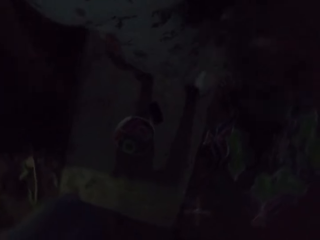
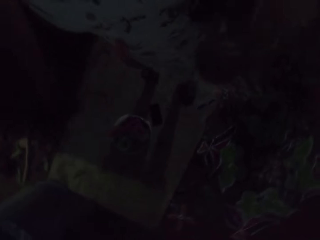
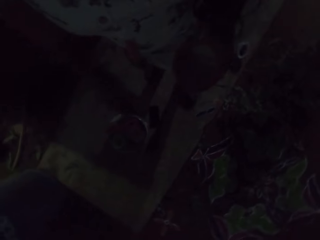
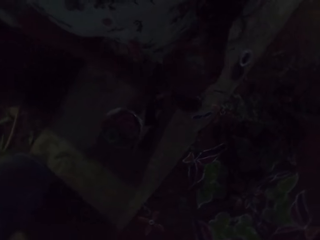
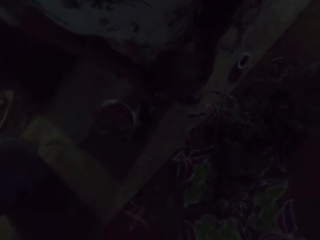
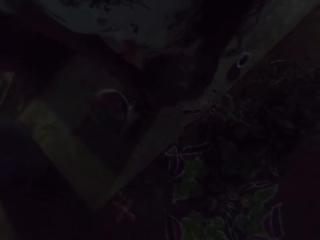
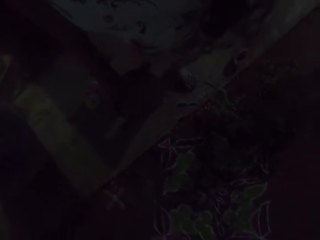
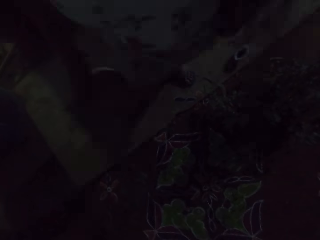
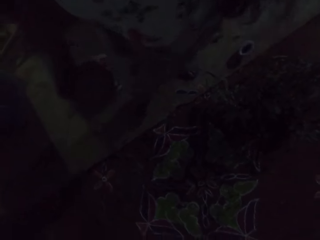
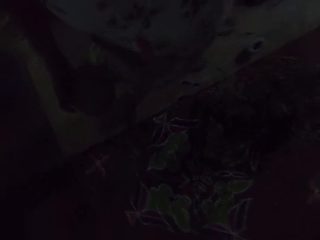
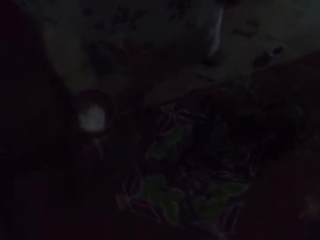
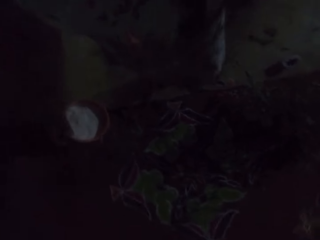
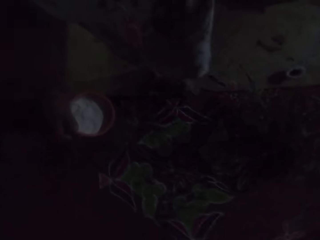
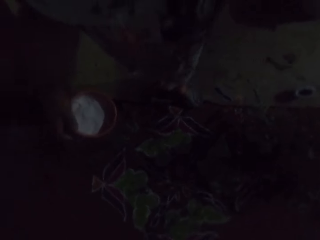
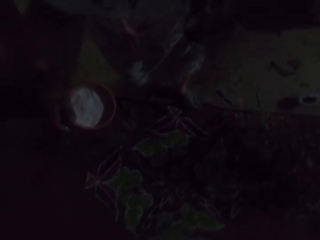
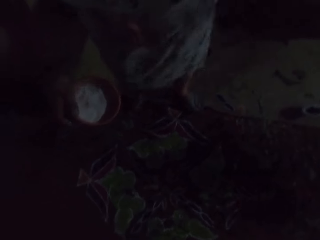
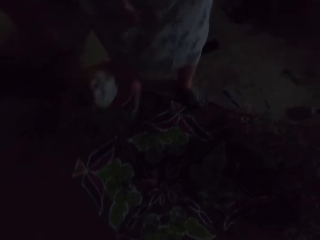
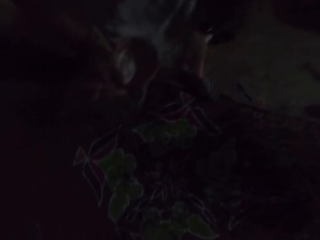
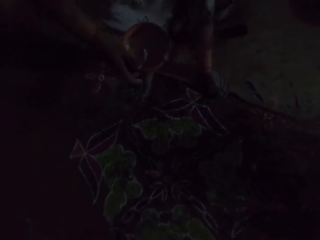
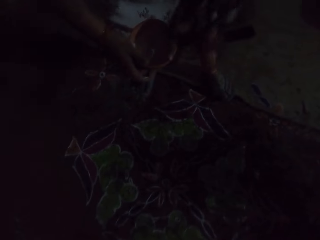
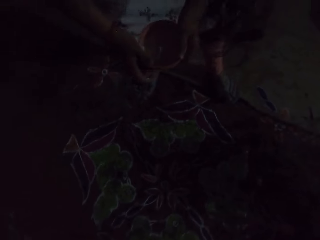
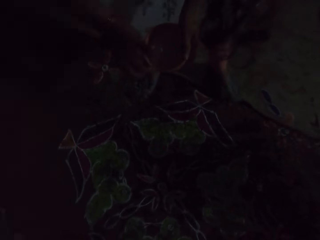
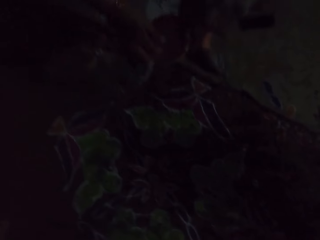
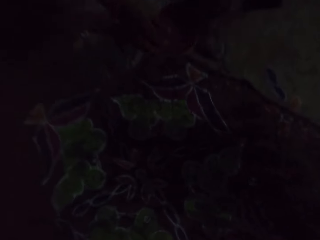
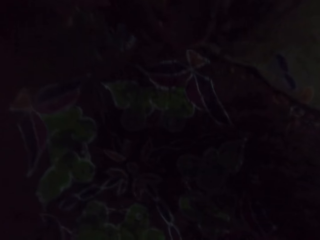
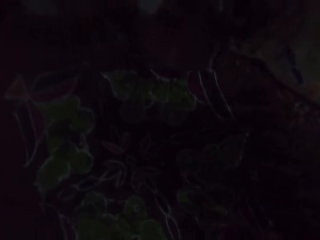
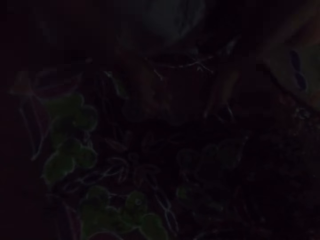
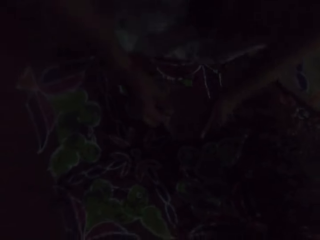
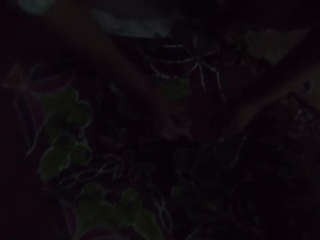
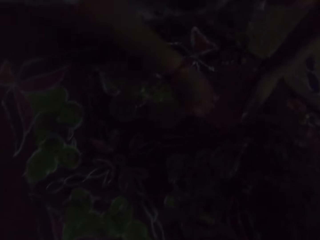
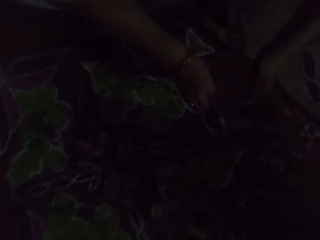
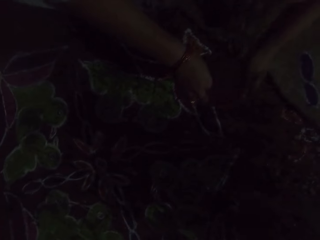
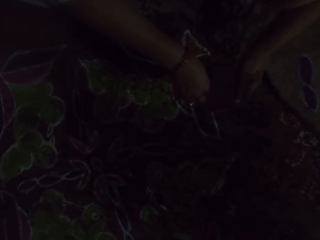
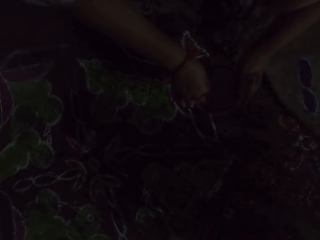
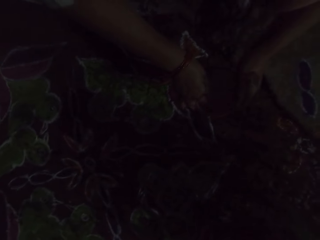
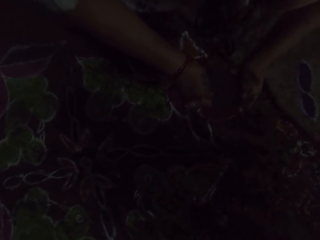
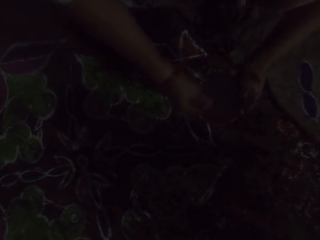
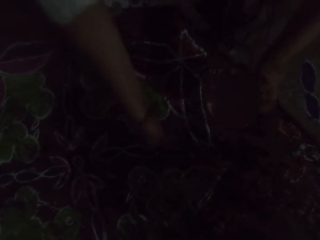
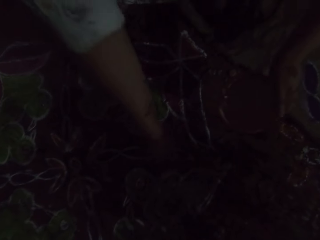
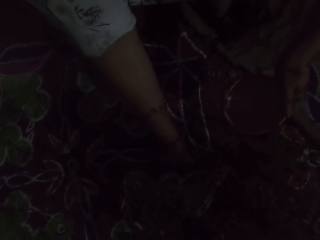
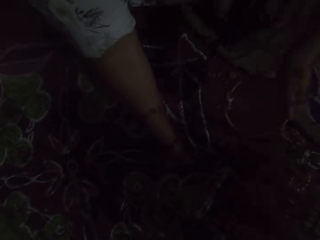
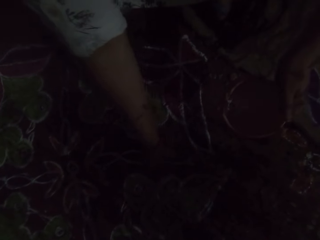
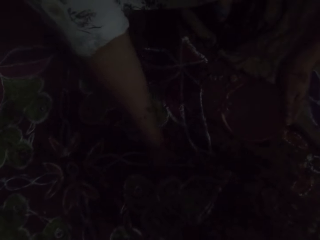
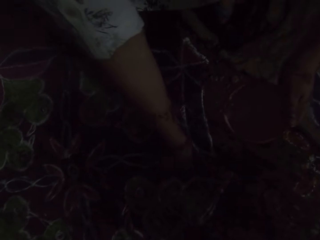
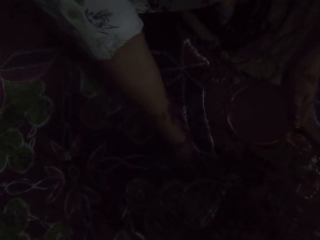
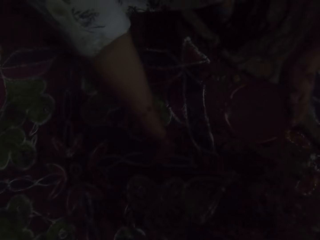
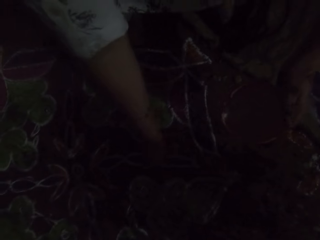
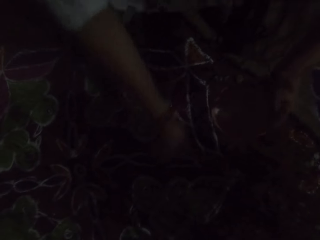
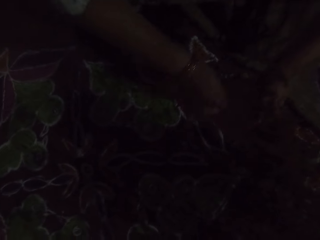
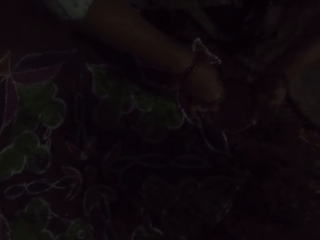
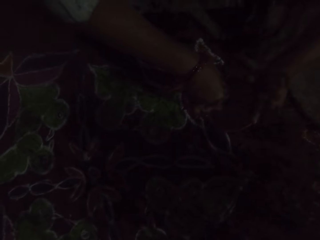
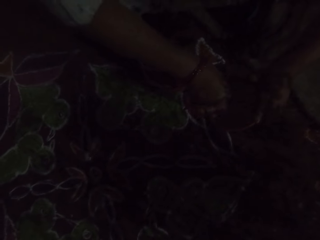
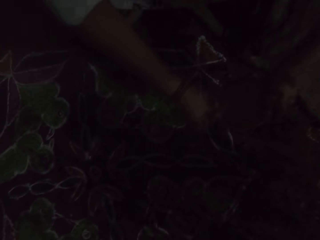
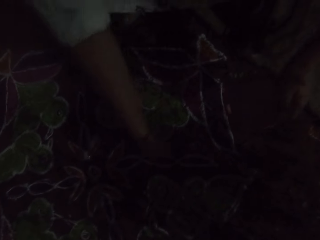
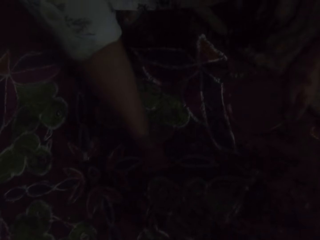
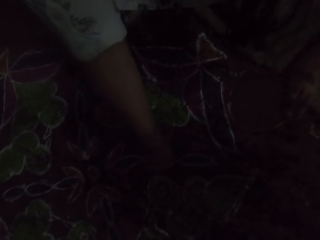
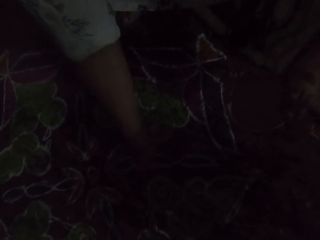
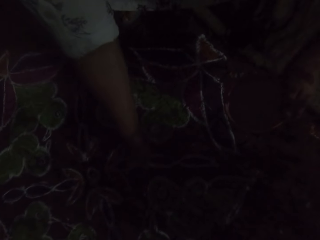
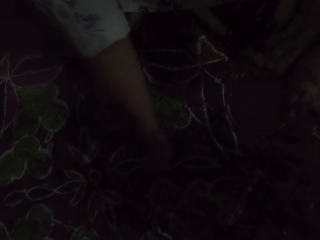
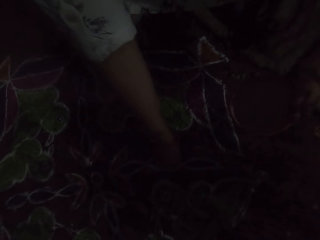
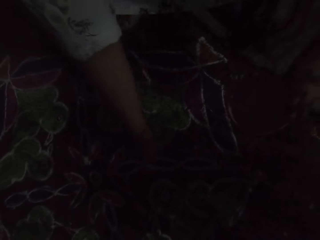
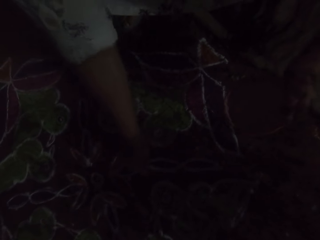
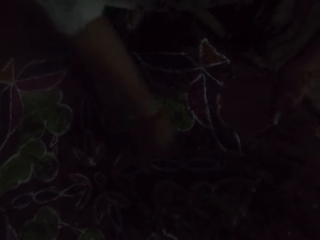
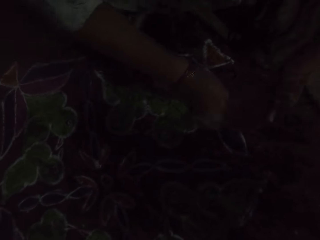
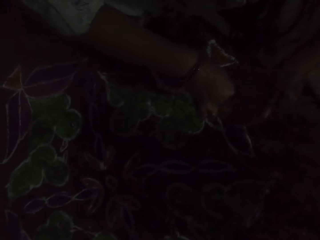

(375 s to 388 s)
The camera wearer passes the bowl from her left hand to right hand. She holds the bowl with both hands. She puts something in the container. She scoops powder from the bowl with her right hand. She applies some powder on the floor with her right hand. She scoops powder from the bowl with her right hand. She applies some powder on the floor with her right hand. She puts something in the container.

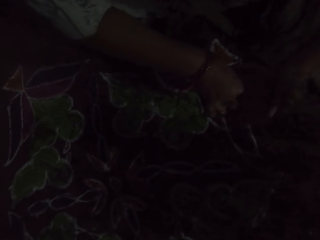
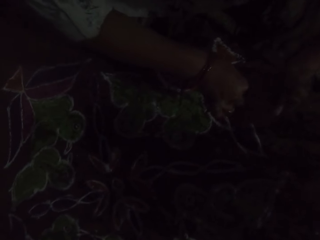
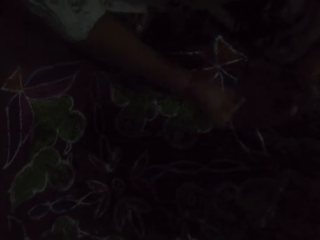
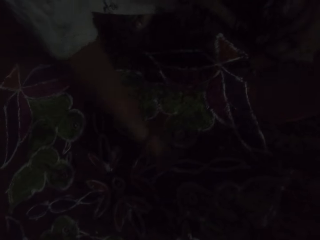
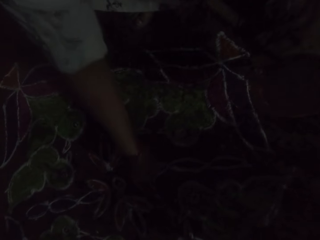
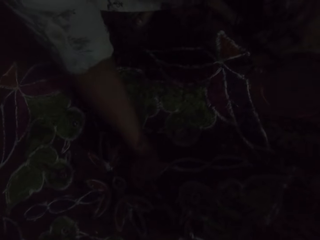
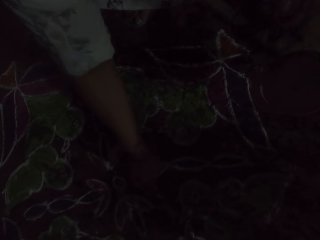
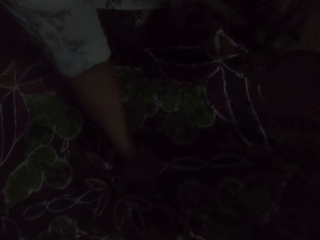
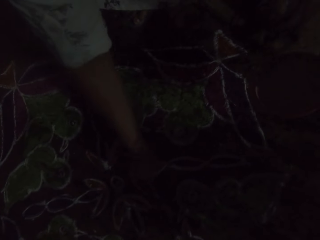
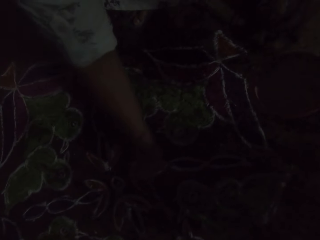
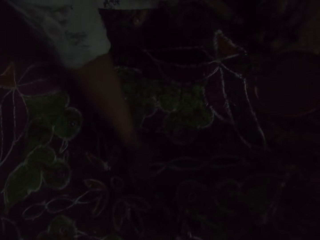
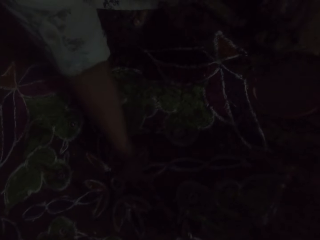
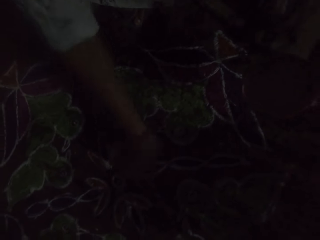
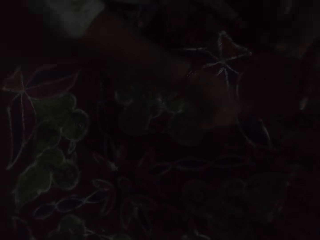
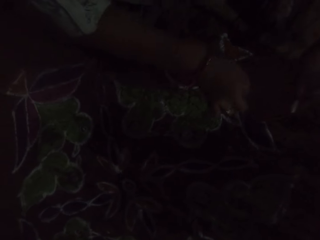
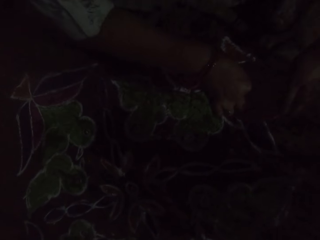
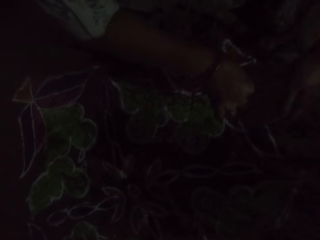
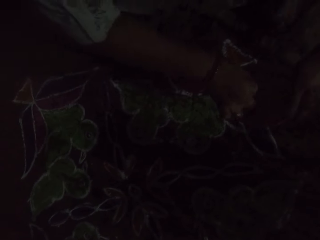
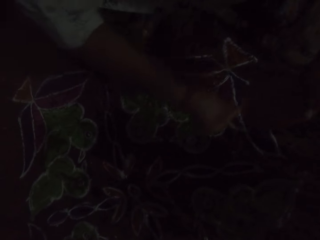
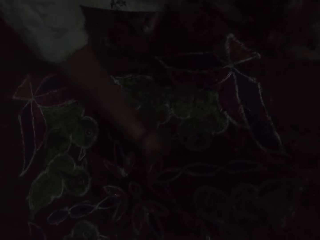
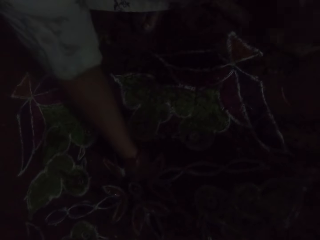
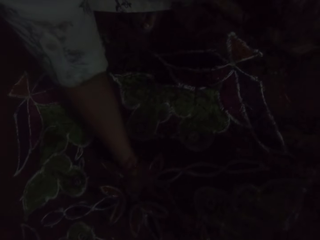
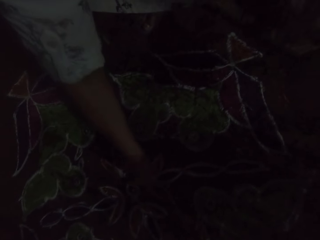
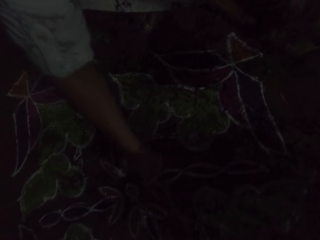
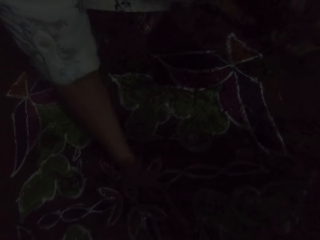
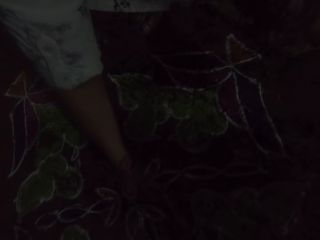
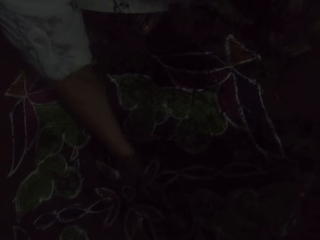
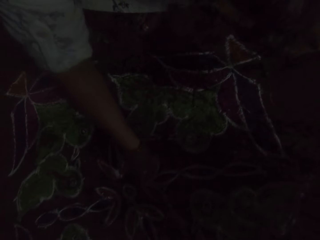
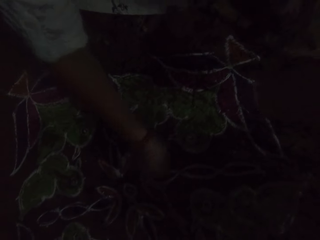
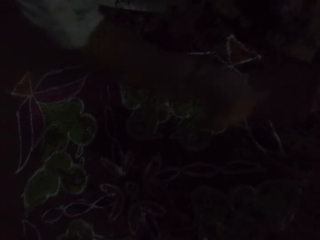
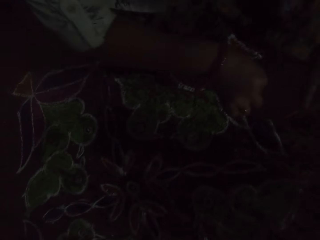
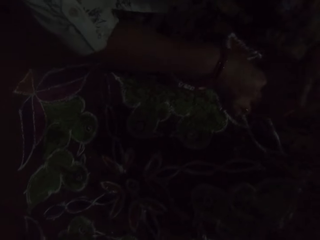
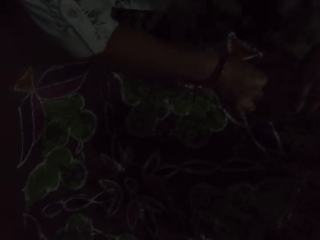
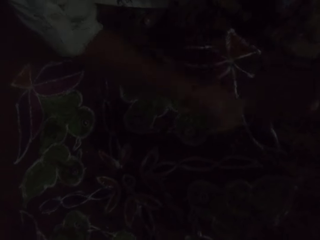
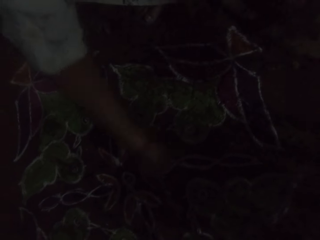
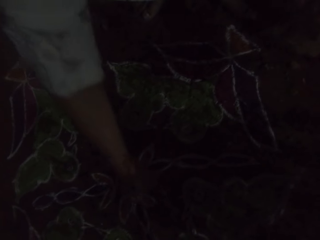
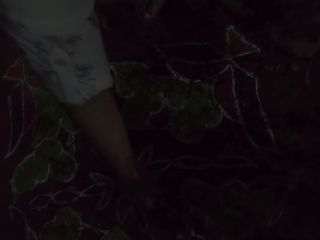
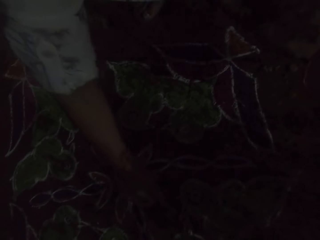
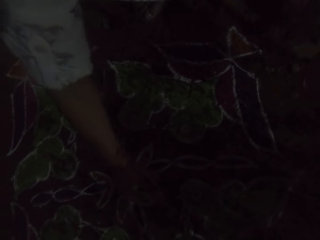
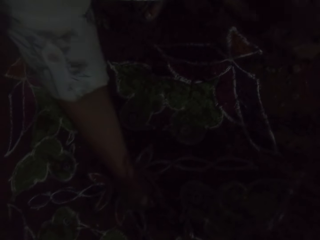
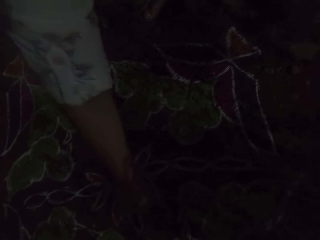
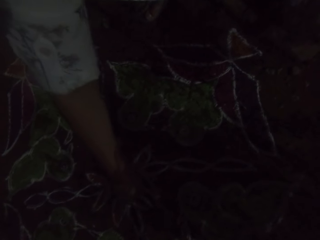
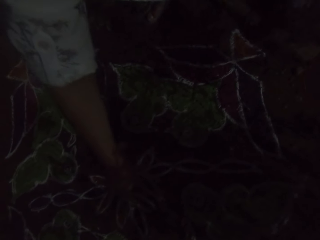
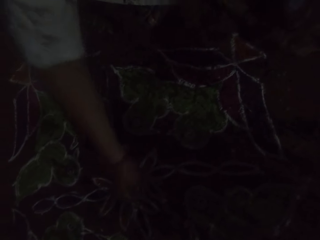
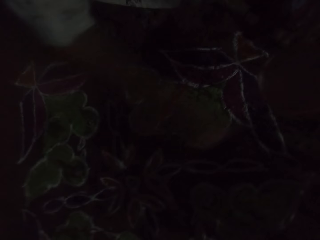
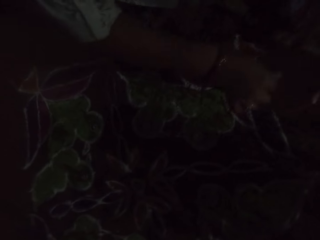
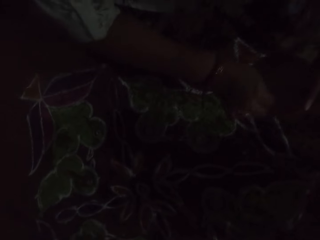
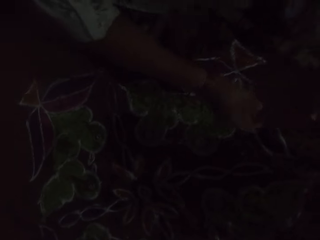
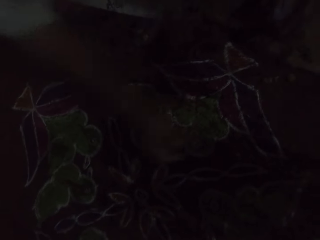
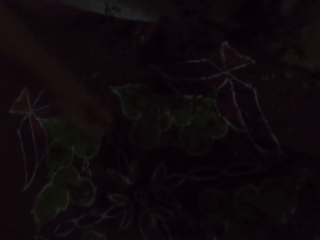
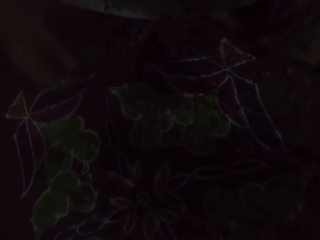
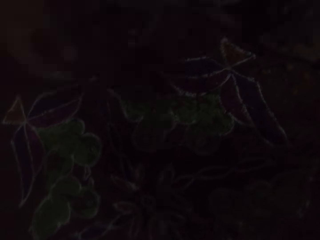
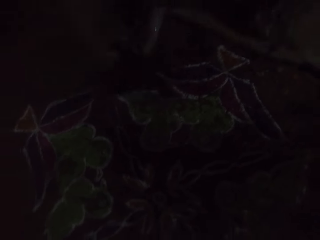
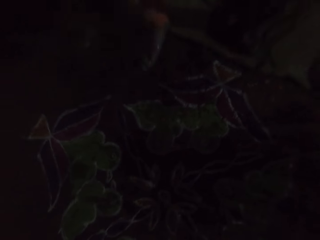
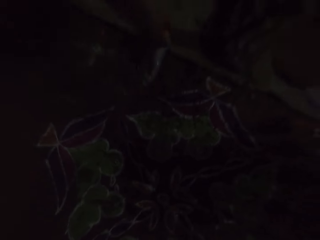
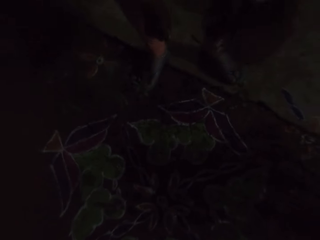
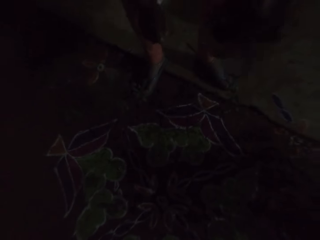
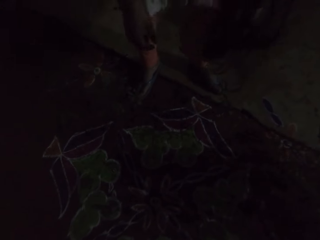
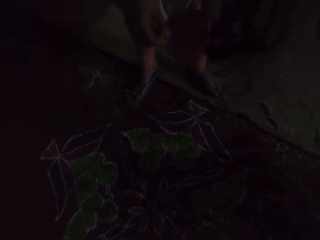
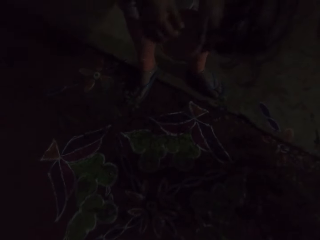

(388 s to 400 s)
The camera wearer scoops powder from the bowl or container with her right hand. She applies some powder on the floor with her right hand. She puts something in the container. She scoops powder from the bowl with her right hand. She applies some powder on the floor with her right hand. She puts something in the container. She scoops powder from the bowl with her right hand. She applies some powder on the floor with her right hand. She puts something in the container. She scoops something from the container.
